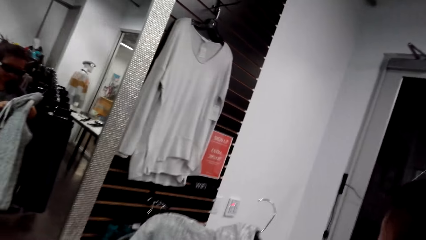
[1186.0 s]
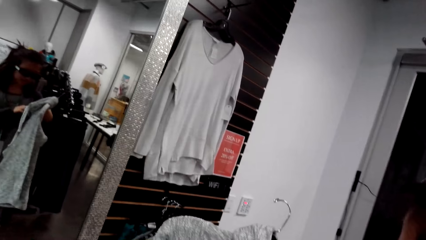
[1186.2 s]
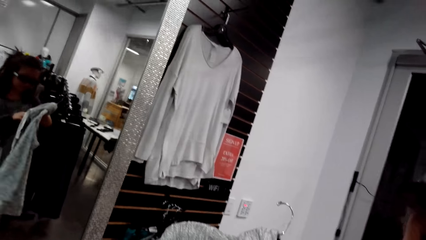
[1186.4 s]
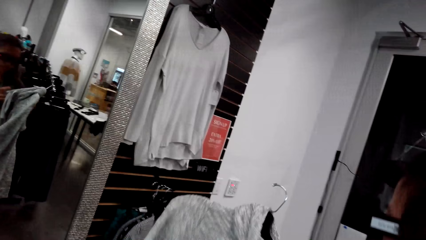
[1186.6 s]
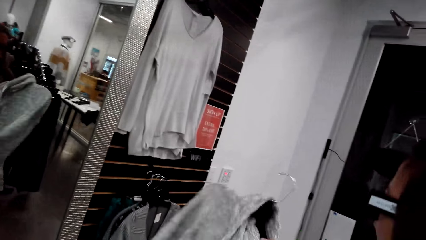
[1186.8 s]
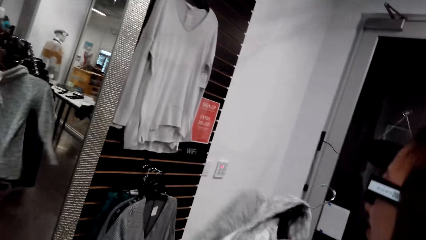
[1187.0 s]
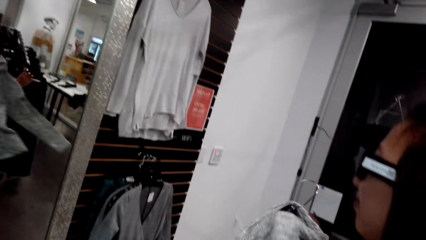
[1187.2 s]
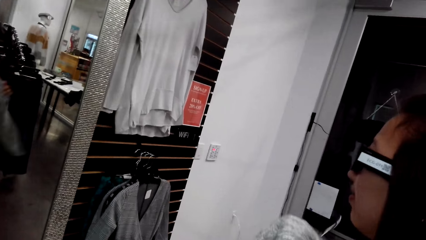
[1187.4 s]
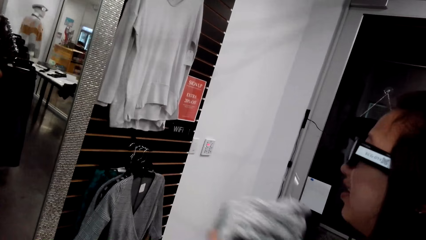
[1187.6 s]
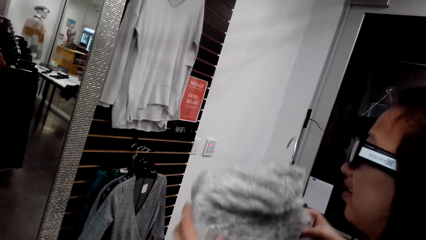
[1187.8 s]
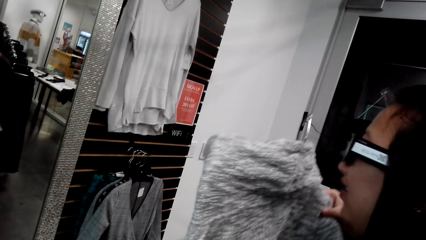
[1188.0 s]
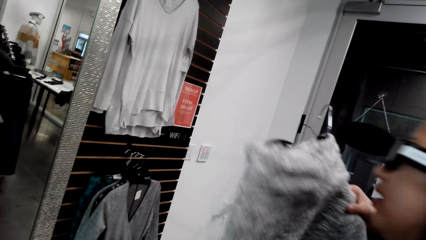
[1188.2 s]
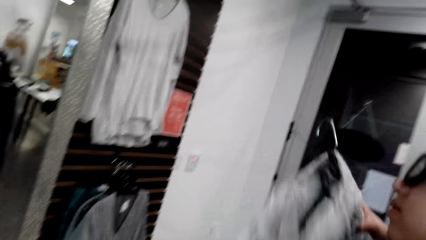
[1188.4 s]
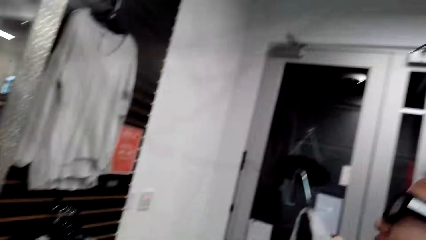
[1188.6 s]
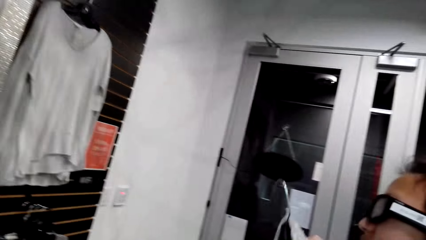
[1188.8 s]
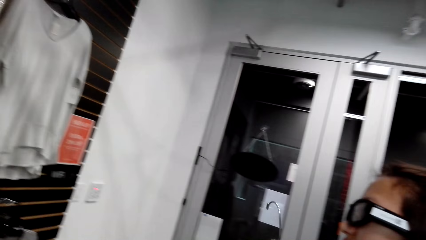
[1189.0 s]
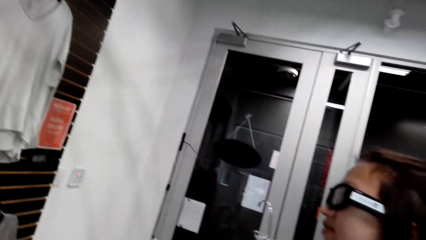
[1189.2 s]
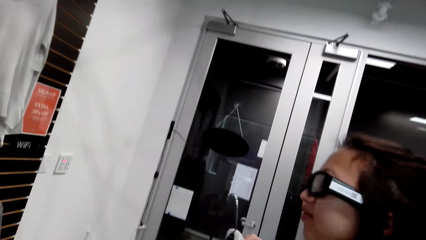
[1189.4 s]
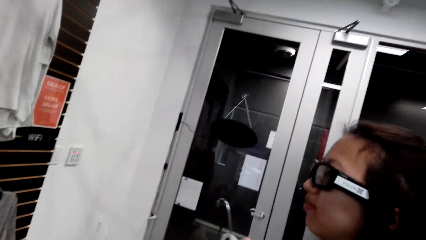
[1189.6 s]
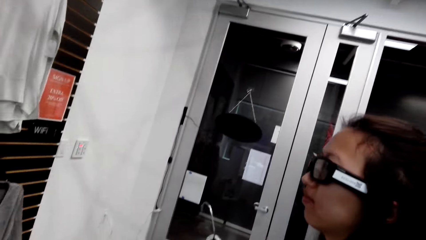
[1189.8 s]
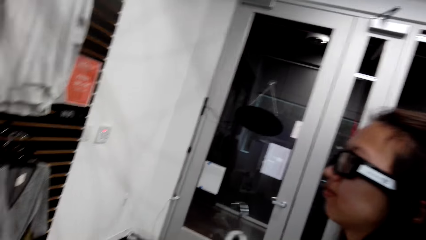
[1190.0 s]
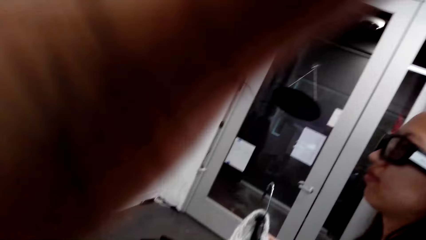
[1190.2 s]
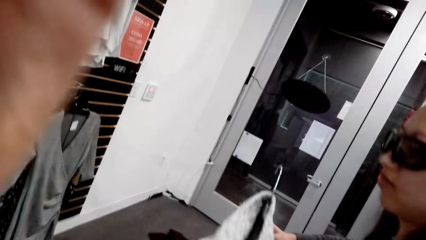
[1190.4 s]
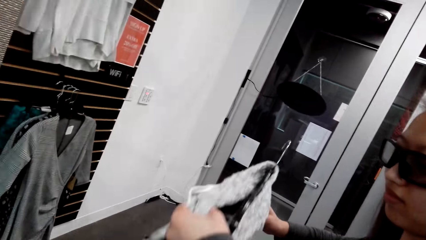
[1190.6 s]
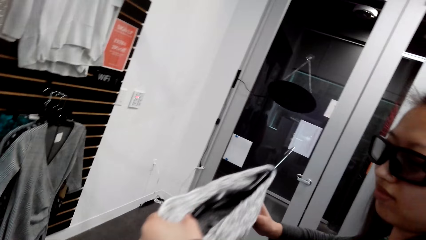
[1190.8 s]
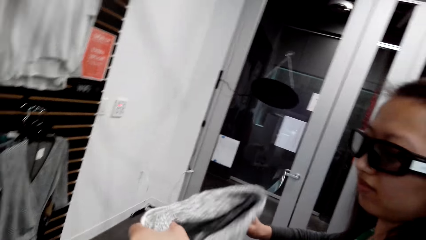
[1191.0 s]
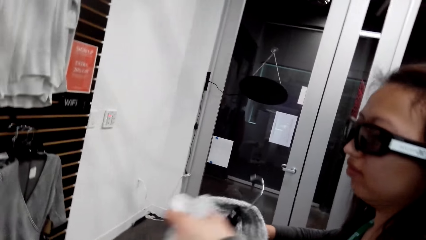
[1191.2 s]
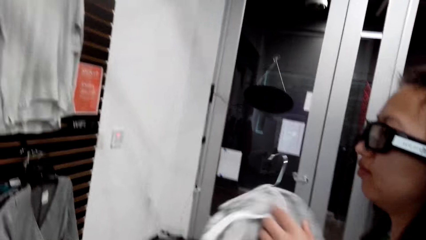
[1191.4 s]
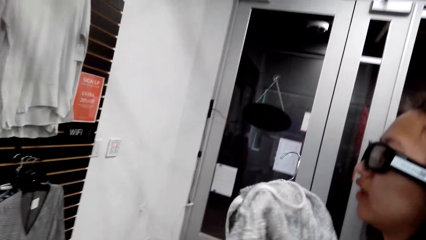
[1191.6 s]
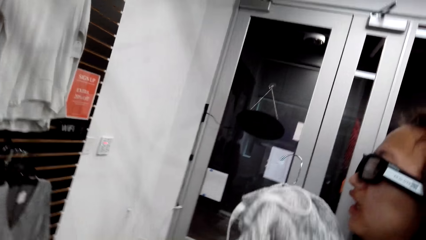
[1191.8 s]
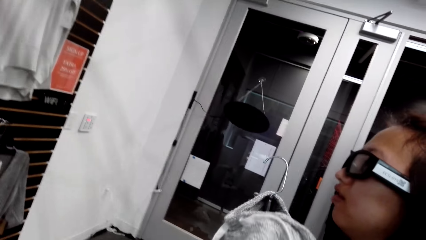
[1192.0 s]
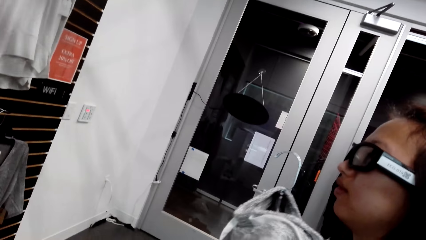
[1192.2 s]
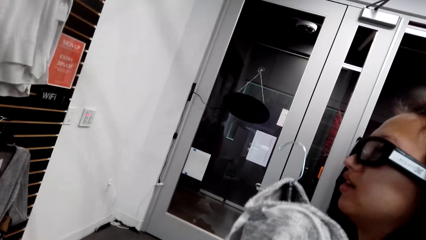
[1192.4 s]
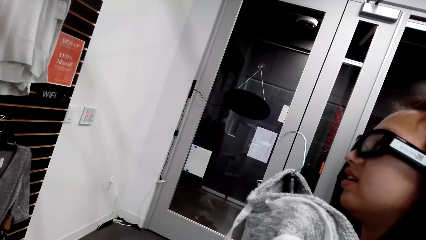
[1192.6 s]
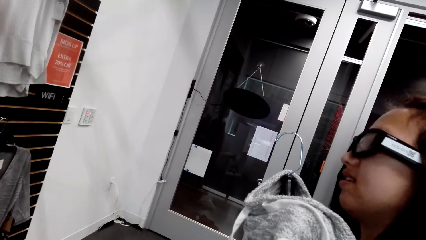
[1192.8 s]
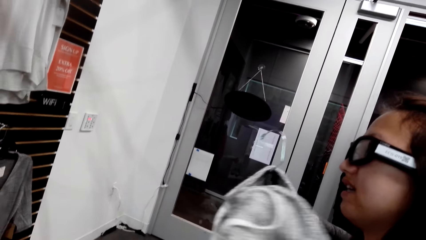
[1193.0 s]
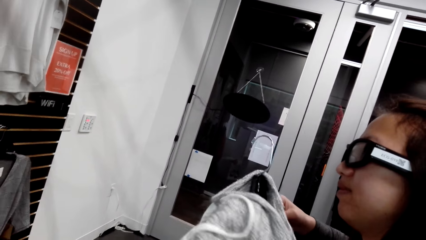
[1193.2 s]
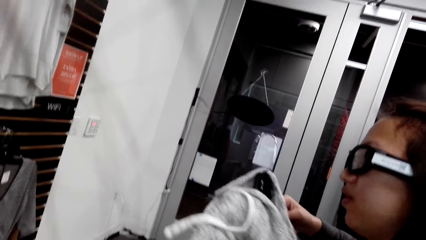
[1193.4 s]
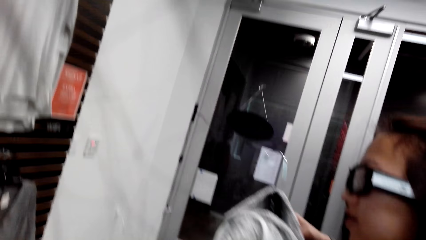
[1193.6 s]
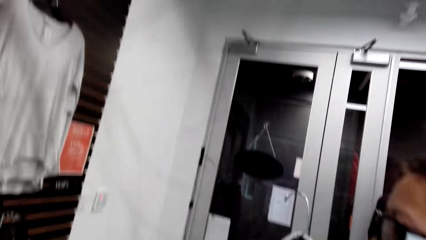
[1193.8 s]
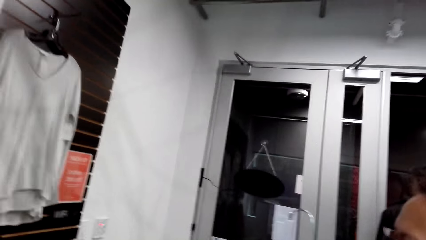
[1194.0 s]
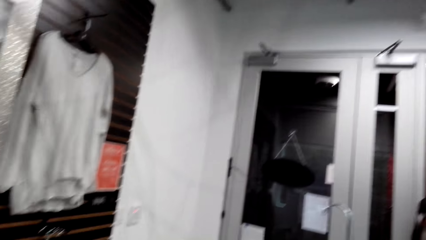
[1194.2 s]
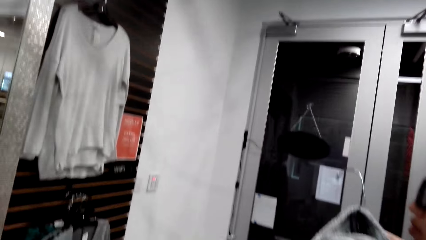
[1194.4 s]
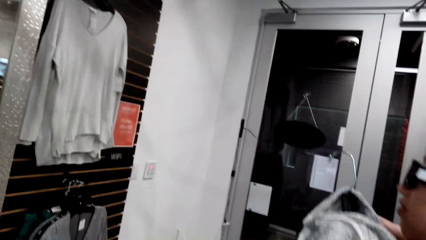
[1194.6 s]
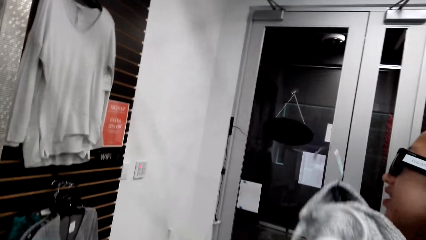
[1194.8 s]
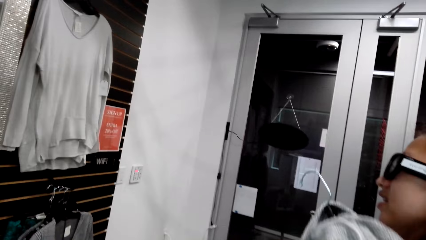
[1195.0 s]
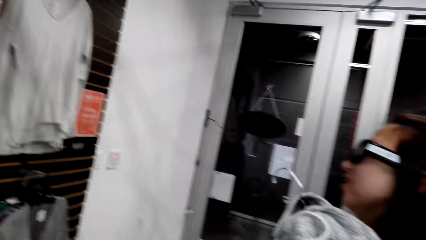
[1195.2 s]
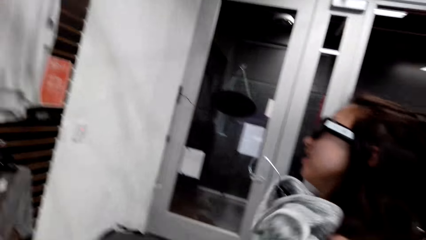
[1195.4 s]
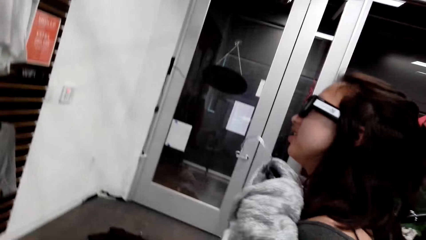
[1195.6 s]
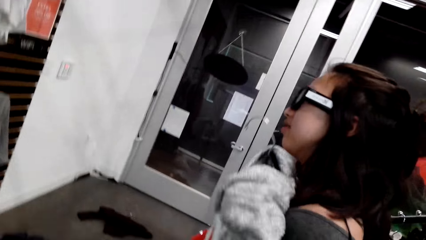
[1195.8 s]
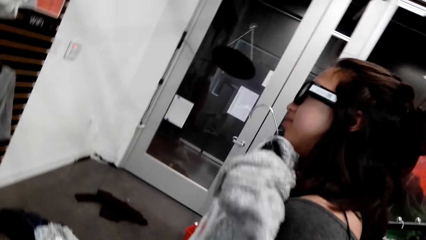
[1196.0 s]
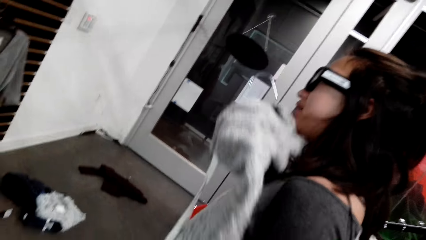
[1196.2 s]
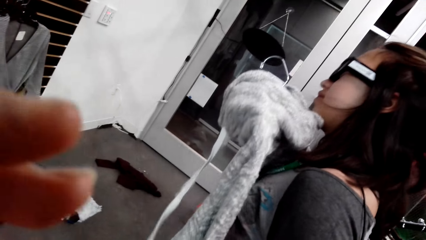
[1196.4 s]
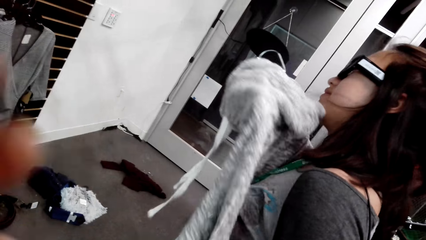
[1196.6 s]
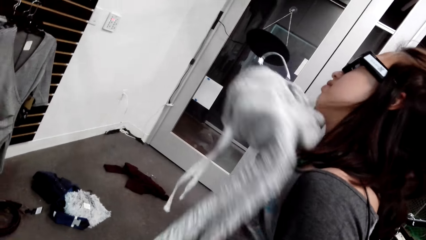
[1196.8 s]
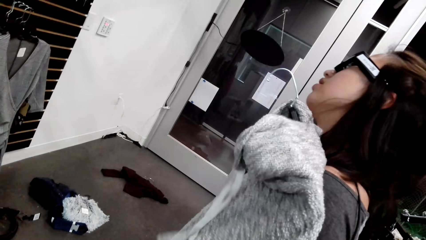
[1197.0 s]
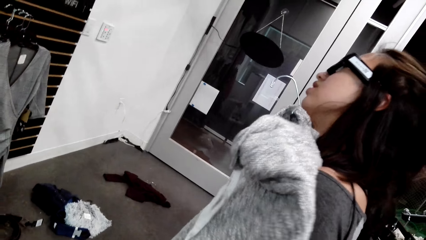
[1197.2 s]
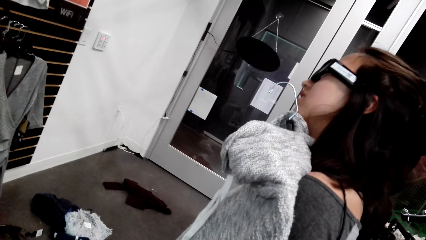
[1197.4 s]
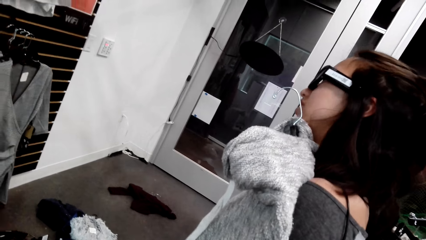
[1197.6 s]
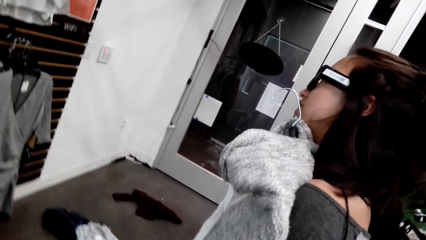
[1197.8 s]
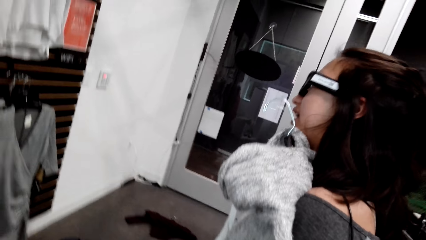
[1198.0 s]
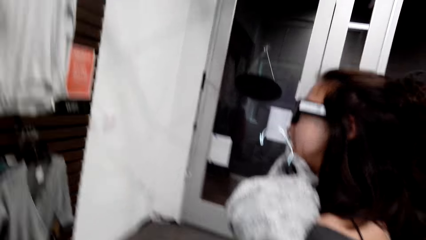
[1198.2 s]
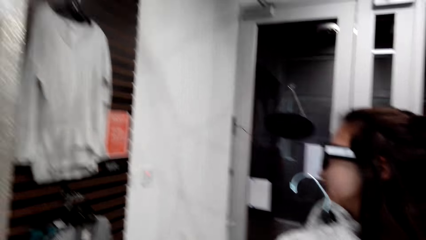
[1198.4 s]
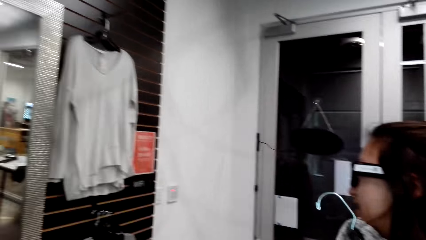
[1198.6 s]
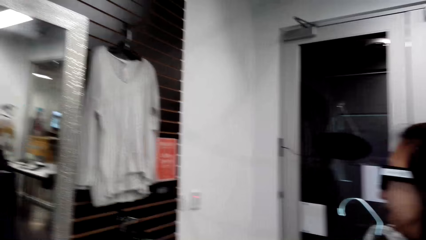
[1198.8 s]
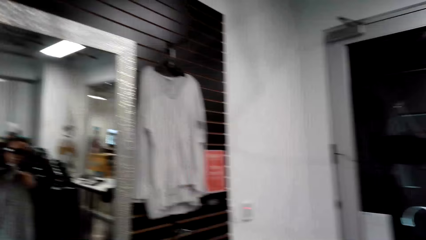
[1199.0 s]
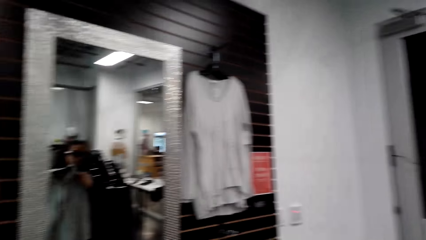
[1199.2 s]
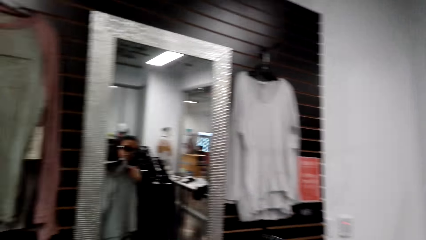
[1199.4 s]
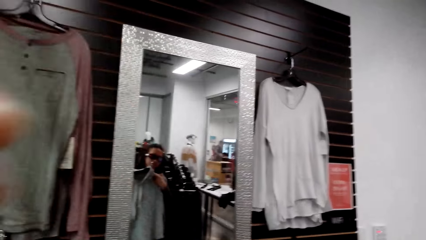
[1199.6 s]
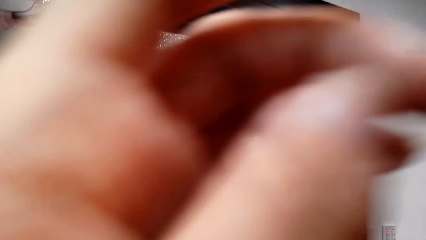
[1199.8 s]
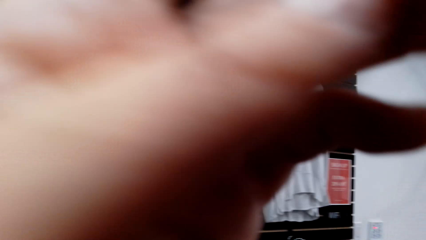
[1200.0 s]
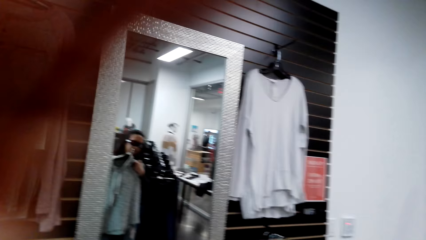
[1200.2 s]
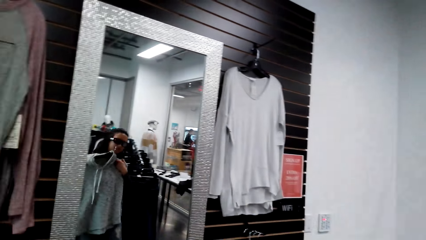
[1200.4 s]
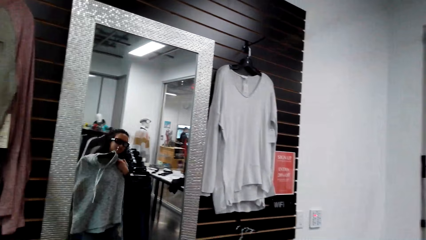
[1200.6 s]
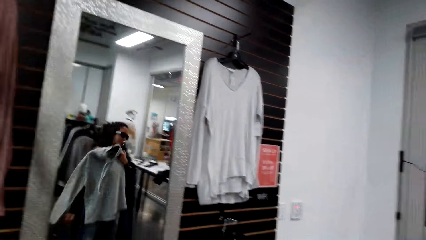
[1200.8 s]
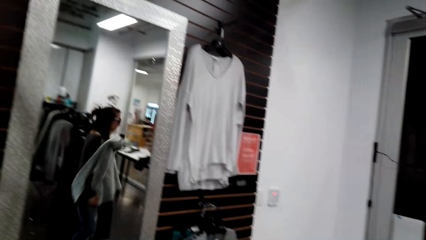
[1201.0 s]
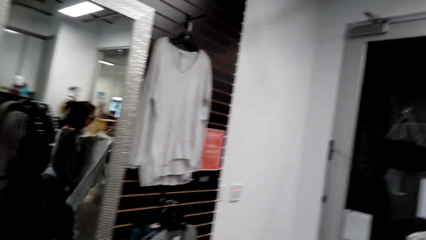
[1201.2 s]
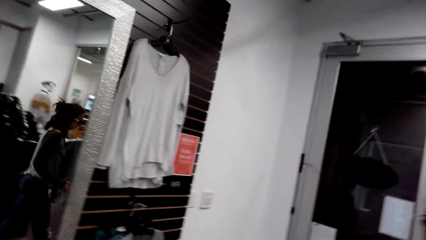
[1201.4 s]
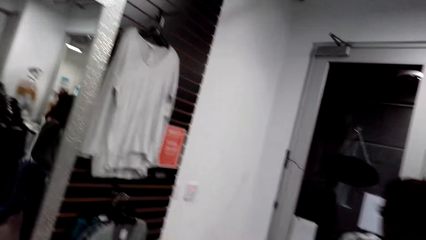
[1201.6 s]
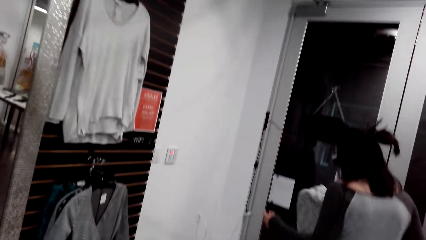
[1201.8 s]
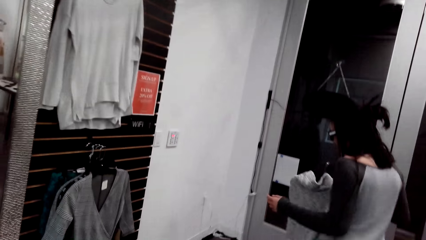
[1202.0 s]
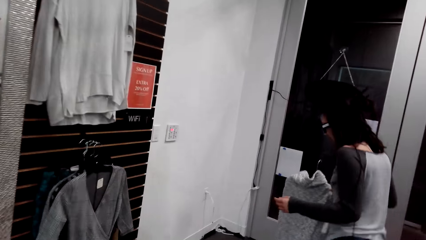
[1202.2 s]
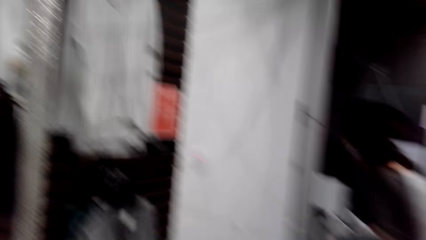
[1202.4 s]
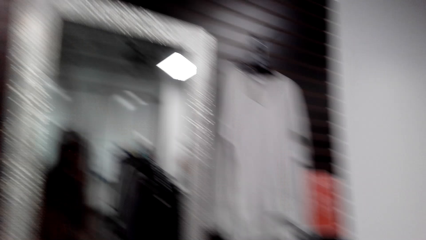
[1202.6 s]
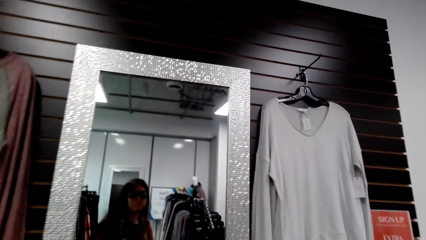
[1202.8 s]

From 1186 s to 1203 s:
A man looks into the mirror. The camera wearer talks to the man. The man talks to the camera wearer. The man looks into the mirror. The camera wearer talks to the man. A woman walks in the clothing store.
